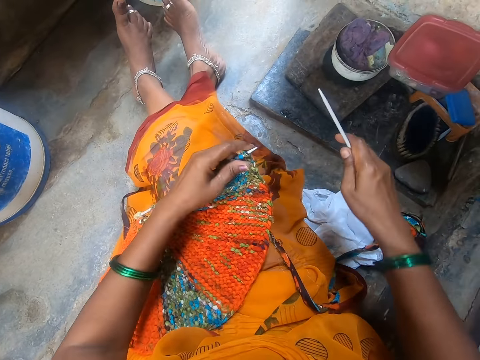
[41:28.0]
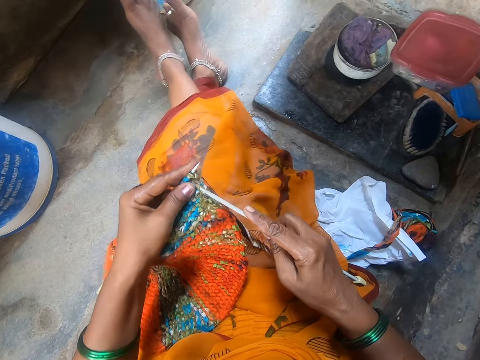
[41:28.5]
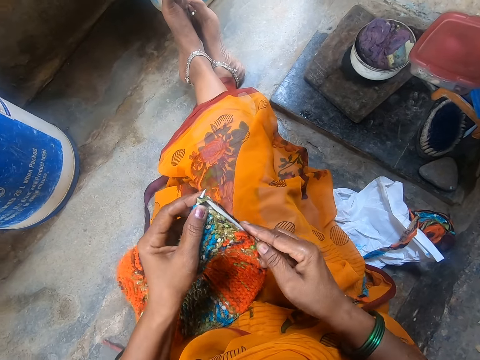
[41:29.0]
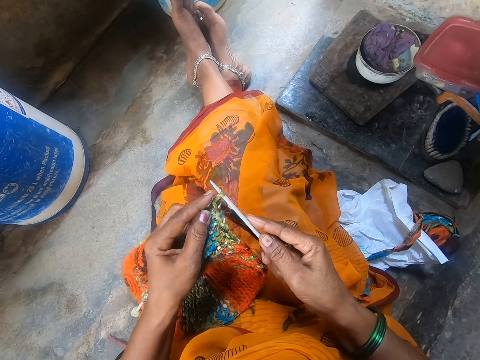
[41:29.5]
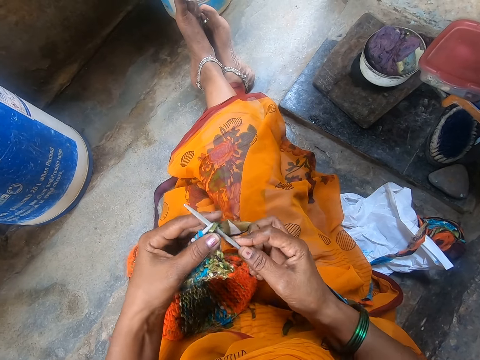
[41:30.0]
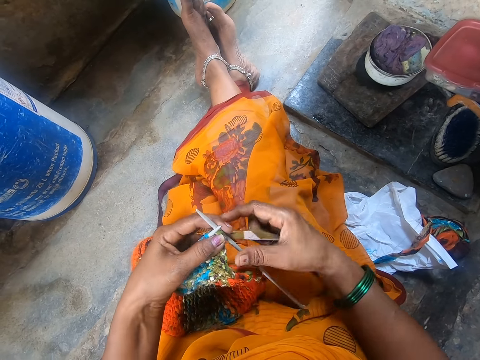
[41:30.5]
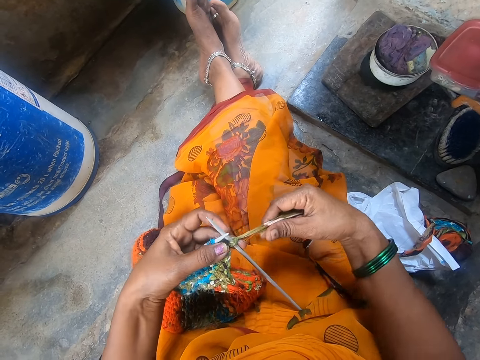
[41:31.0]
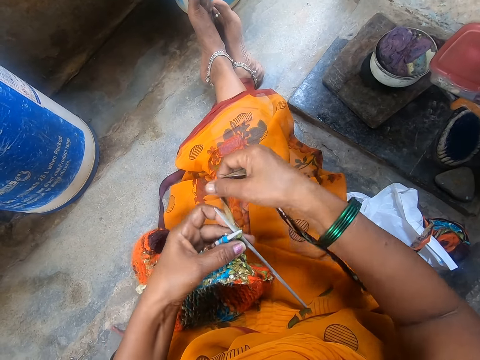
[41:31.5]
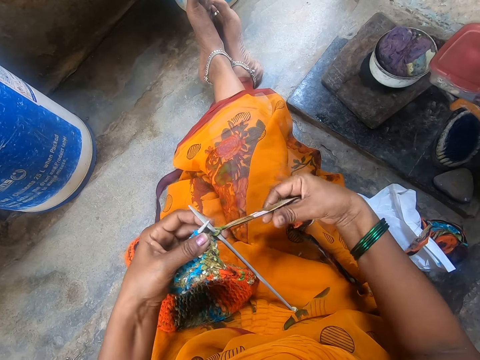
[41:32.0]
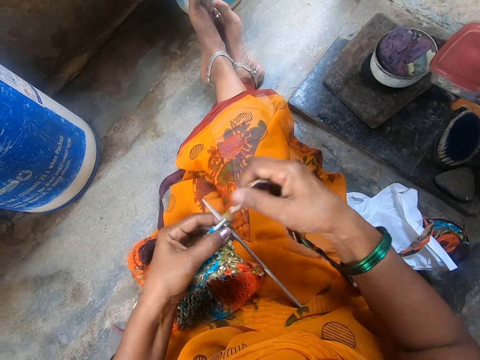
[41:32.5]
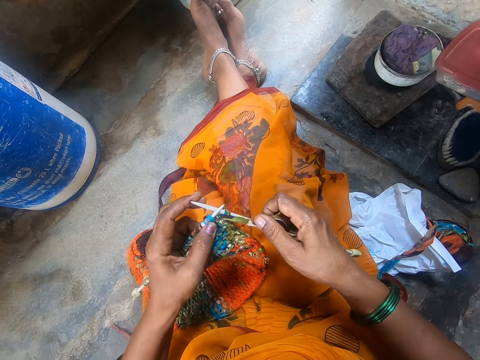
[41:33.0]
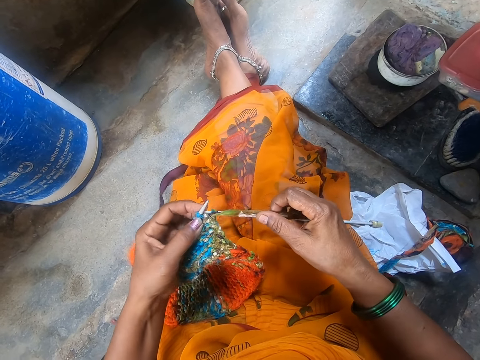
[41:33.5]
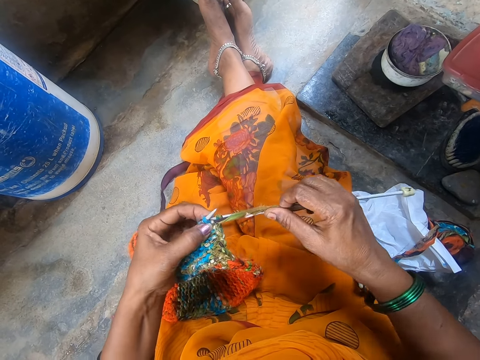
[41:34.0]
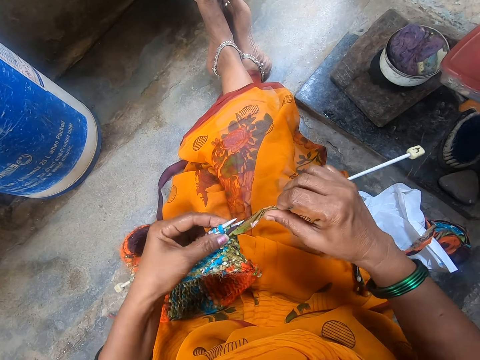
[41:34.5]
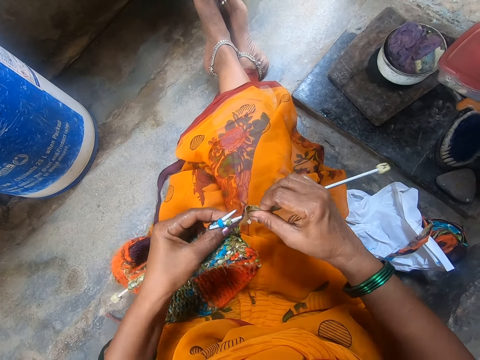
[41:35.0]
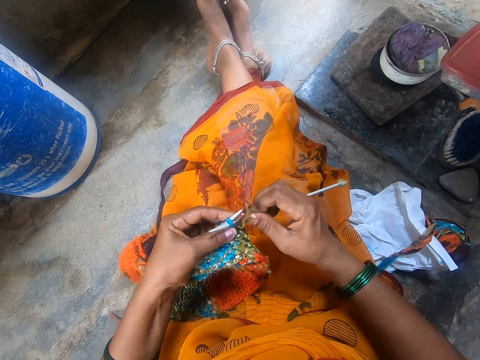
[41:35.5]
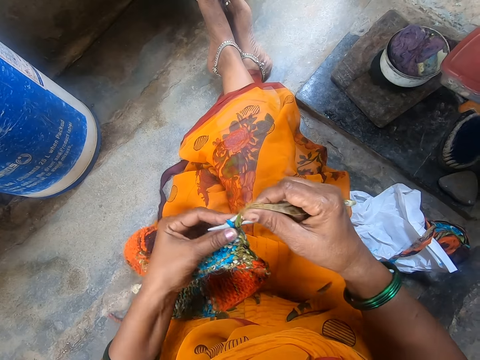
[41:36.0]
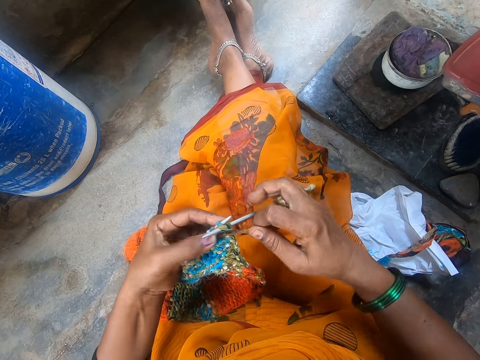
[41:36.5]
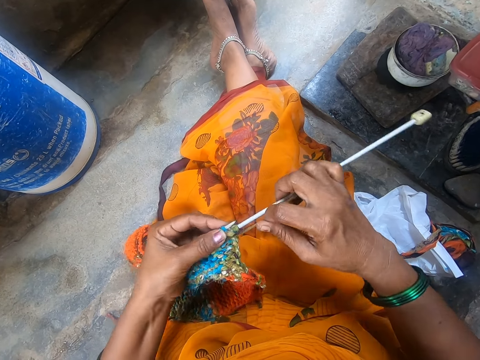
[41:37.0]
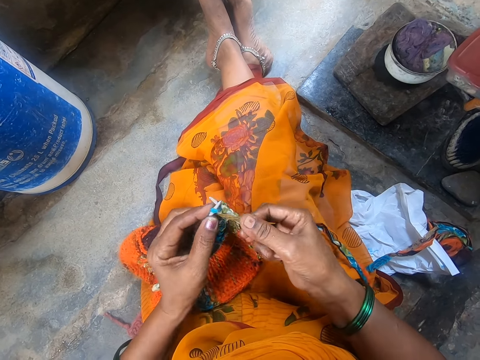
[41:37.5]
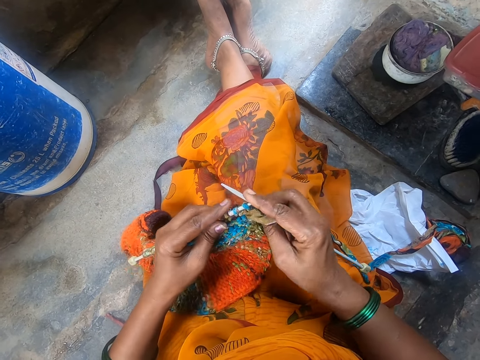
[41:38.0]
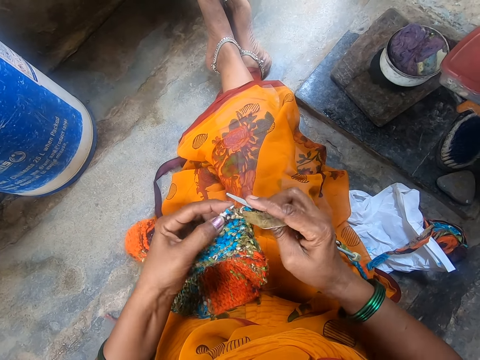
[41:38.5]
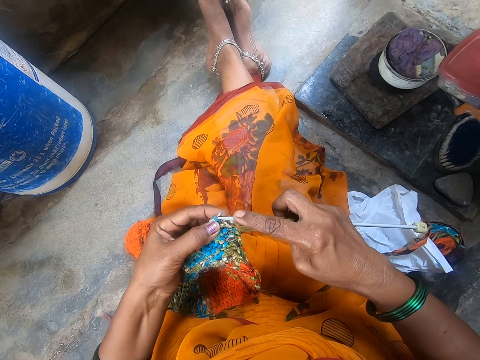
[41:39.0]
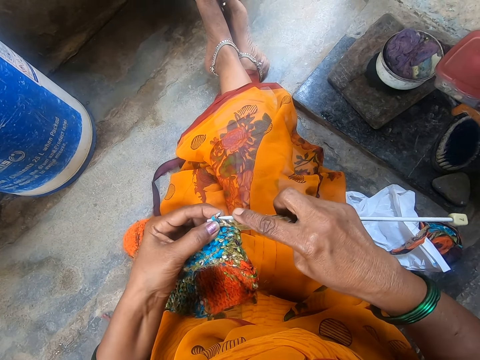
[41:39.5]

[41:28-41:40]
The camera wearer knits a cloth with a knitting needle. They touch a thread. They touch the crochet.

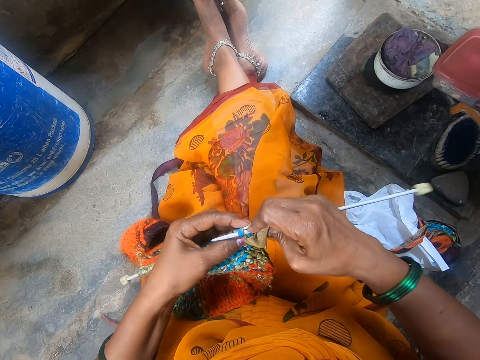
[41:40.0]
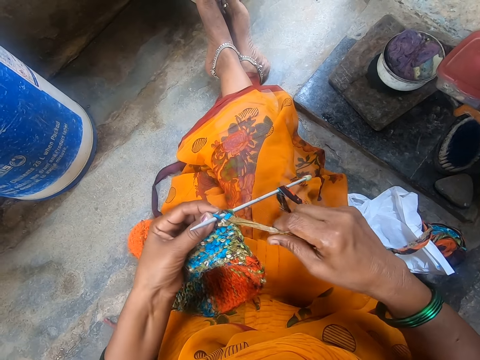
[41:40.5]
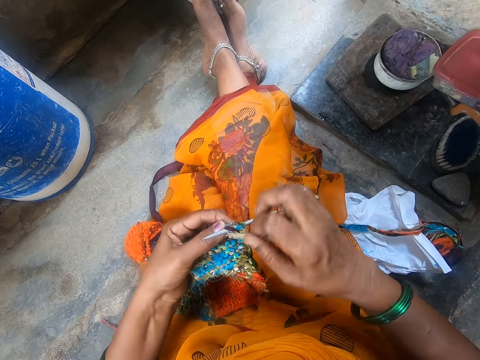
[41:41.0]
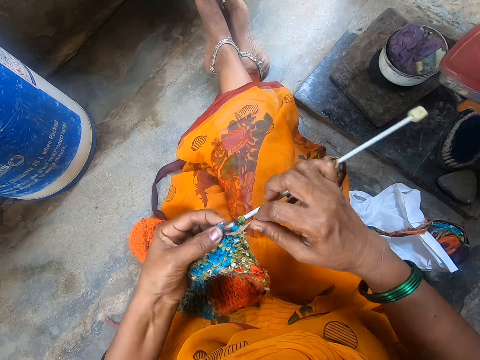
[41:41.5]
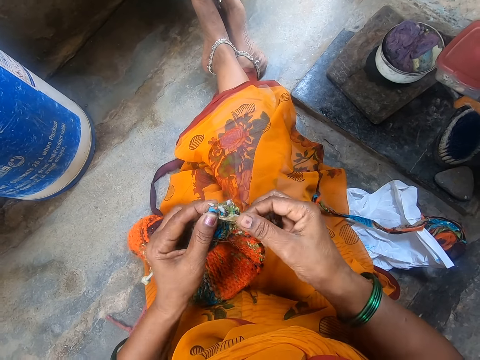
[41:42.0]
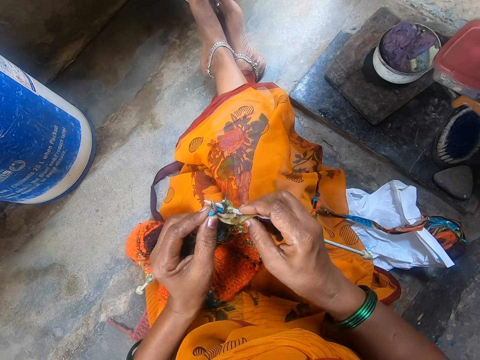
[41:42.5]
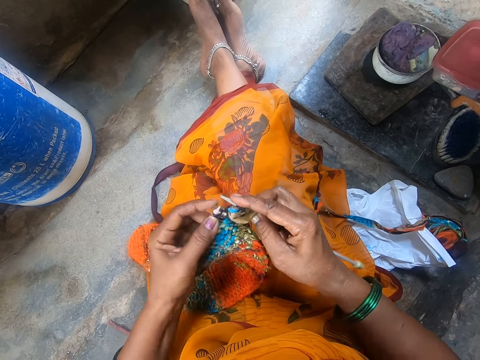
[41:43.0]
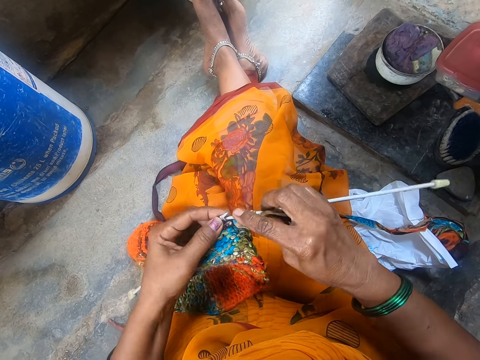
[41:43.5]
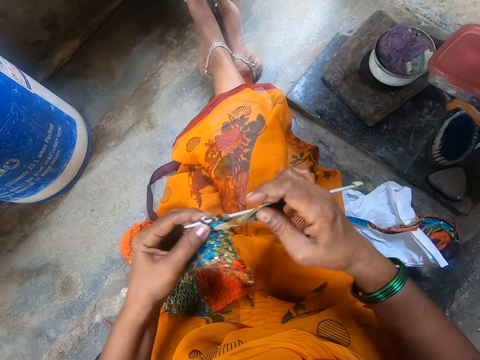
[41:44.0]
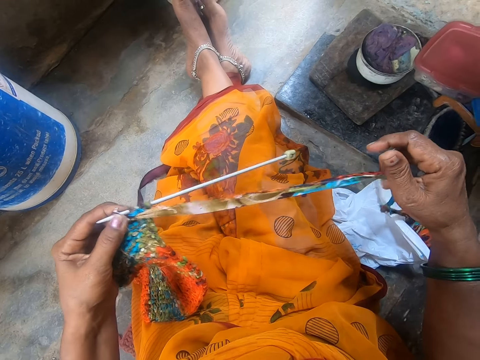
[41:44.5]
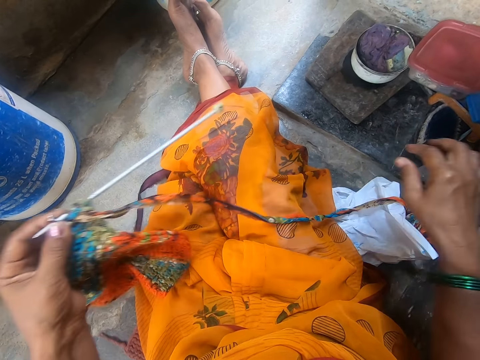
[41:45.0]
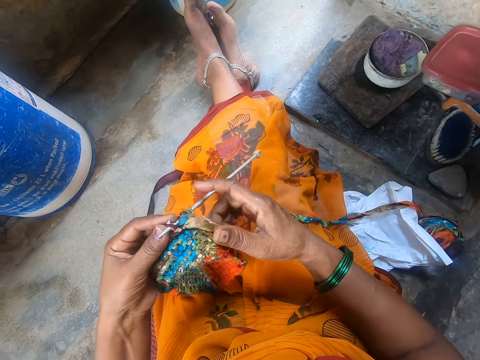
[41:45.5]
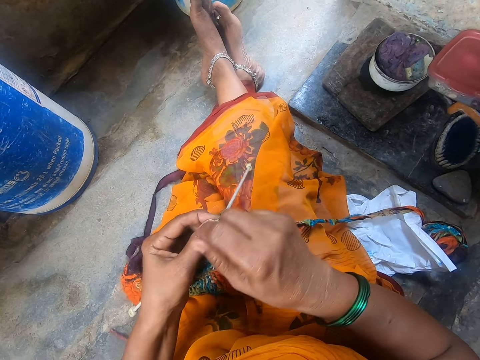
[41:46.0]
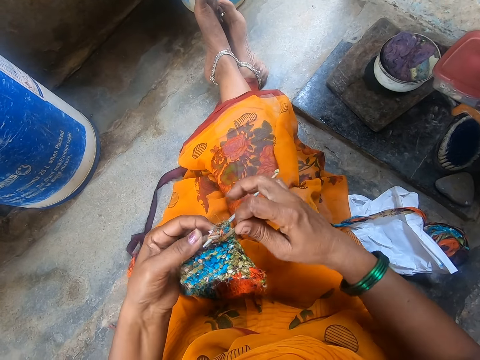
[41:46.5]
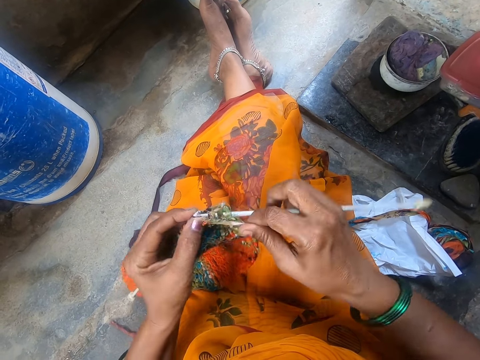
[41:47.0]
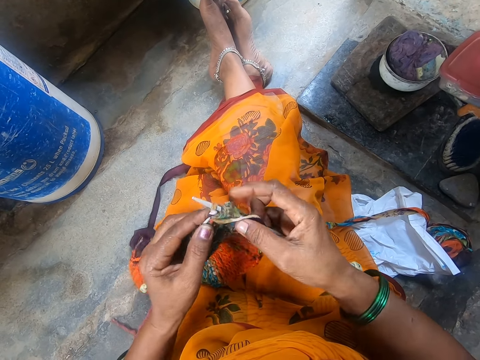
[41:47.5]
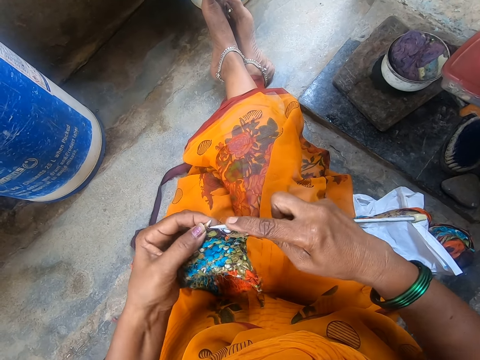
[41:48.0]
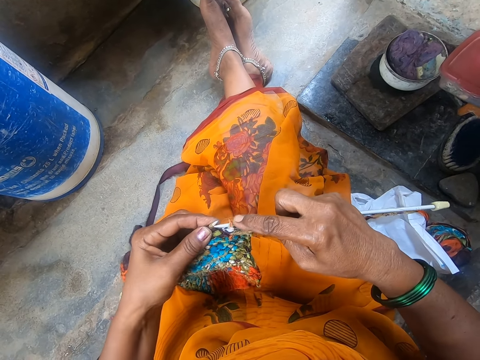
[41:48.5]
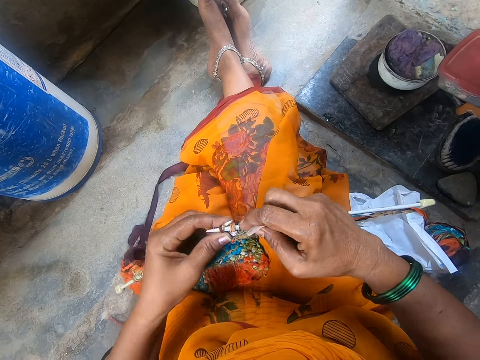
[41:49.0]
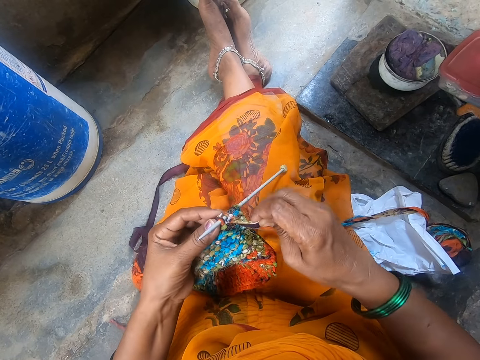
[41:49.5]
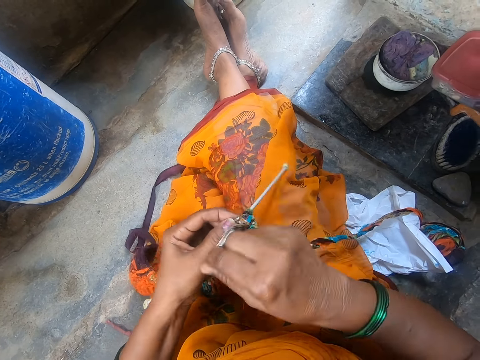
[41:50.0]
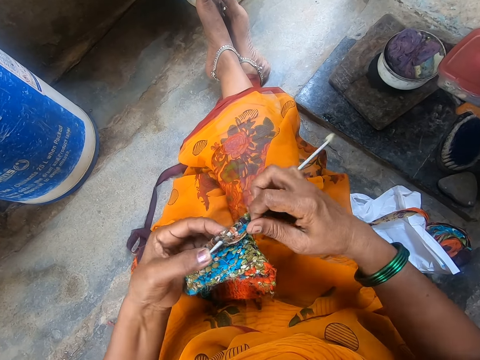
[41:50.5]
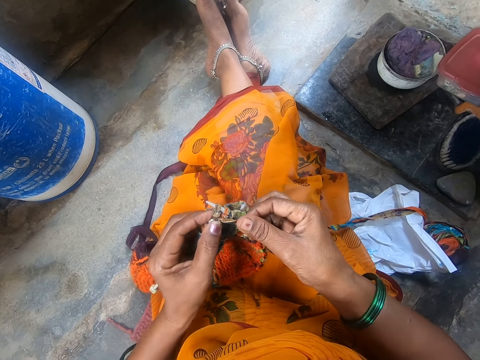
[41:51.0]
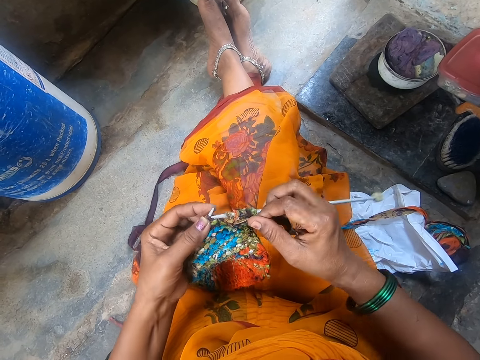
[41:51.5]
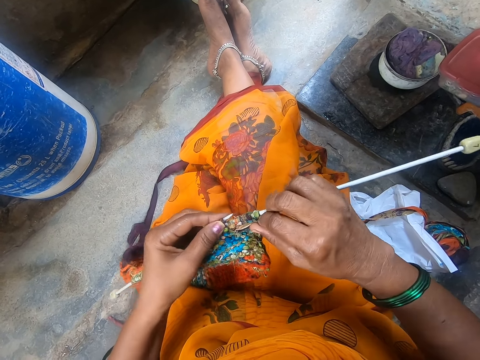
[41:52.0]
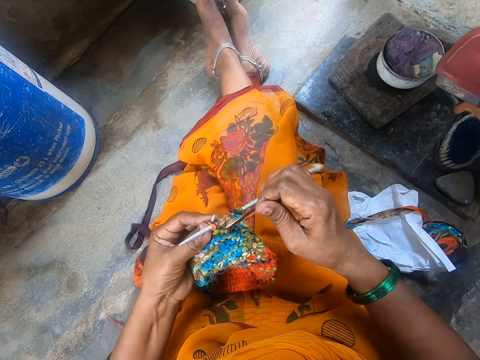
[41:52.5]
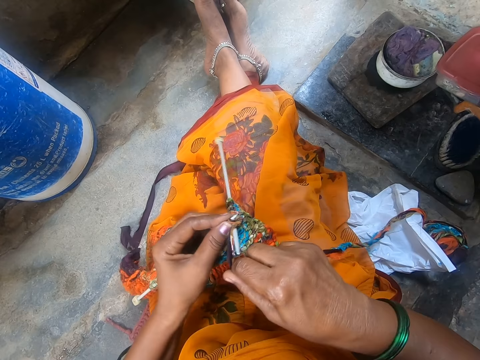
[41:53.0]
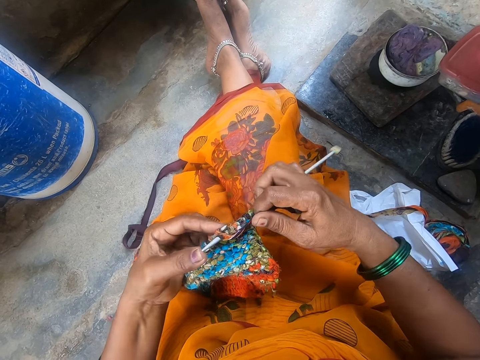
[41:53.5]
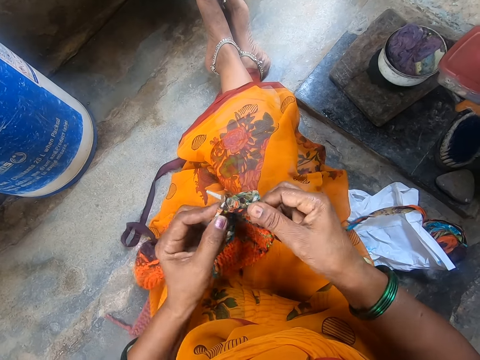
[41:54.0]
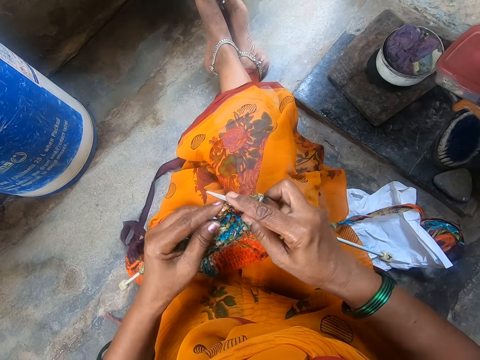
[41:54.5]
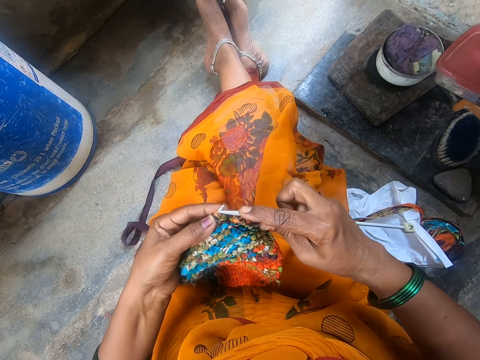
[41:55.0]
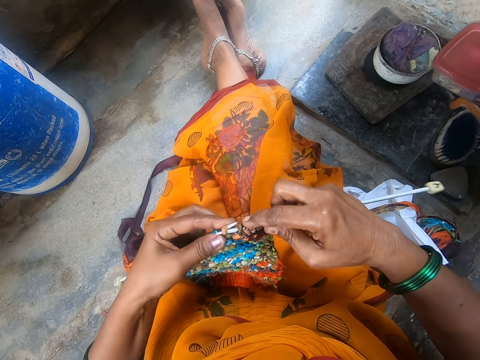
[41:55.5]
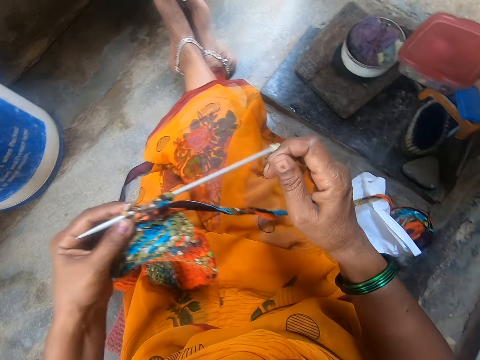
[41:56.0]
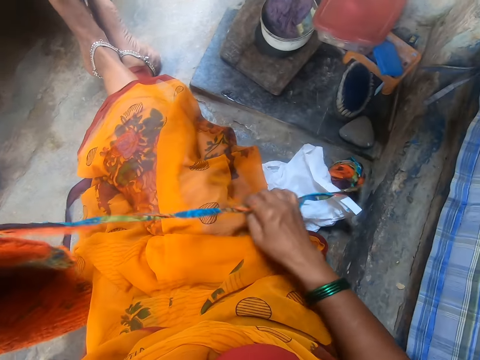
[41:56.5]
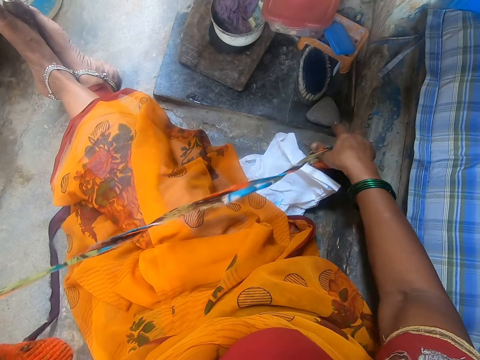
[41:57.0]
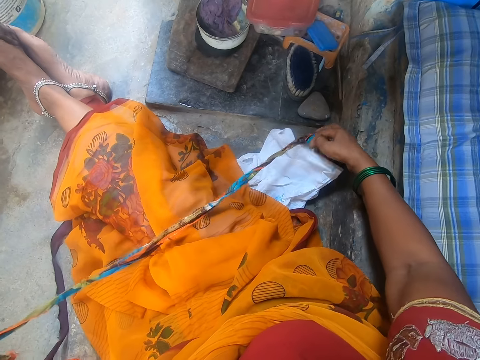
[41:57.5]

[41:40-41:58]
The camera wearer touches a thread. They adjust yarn. They sew fabric. They adjust the yarn.
